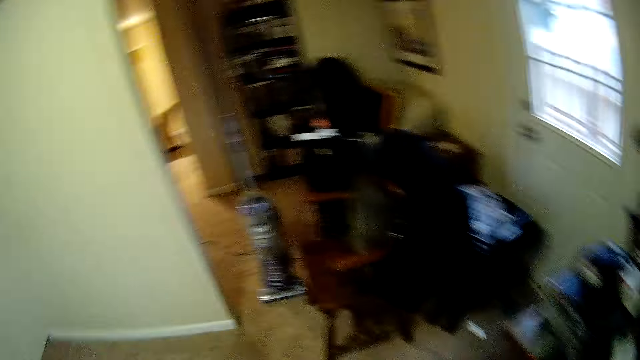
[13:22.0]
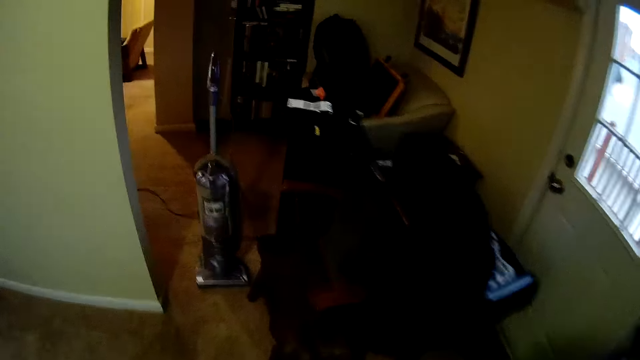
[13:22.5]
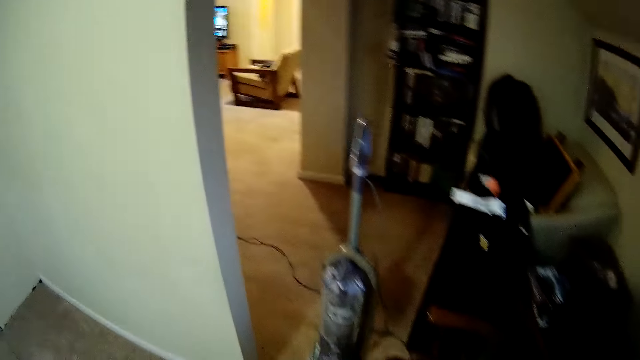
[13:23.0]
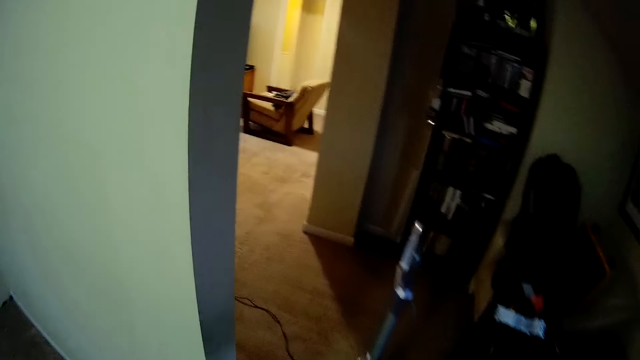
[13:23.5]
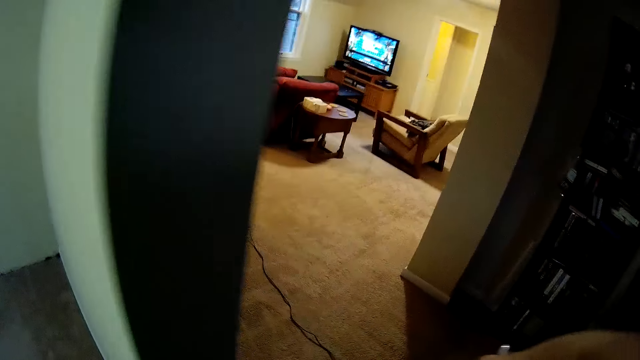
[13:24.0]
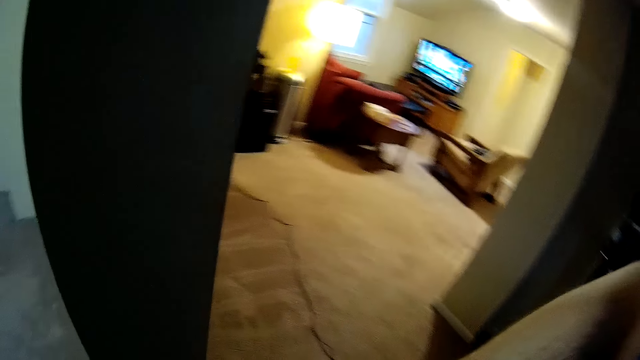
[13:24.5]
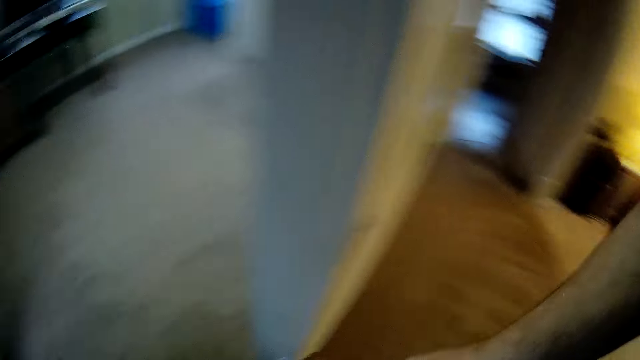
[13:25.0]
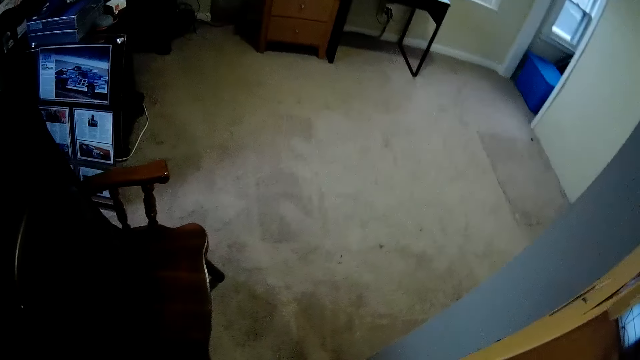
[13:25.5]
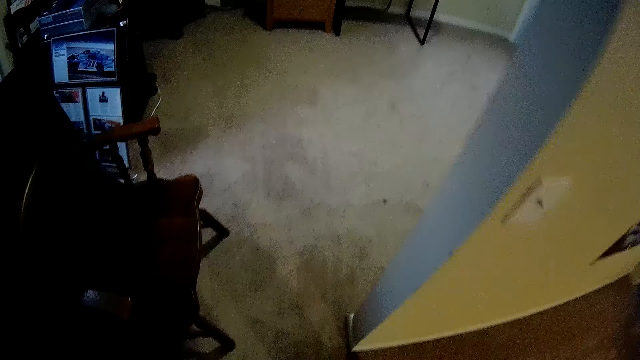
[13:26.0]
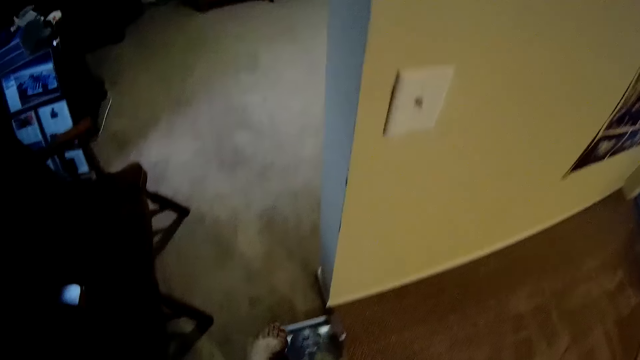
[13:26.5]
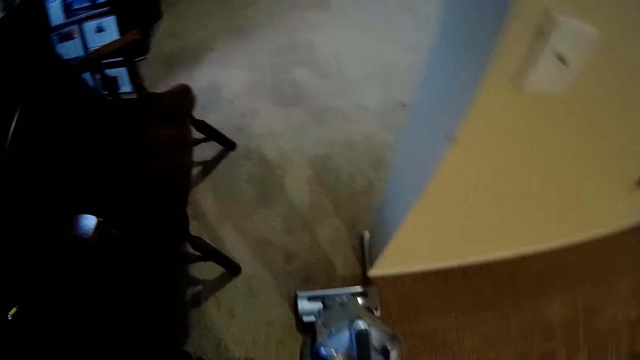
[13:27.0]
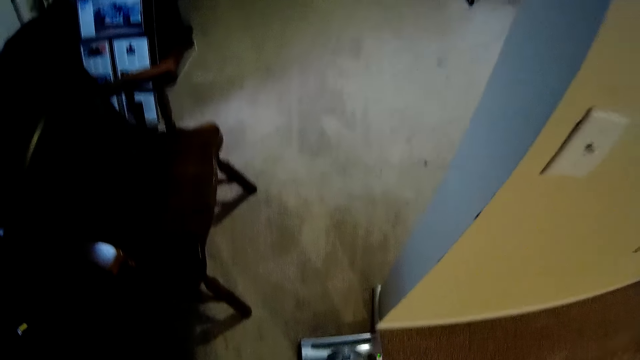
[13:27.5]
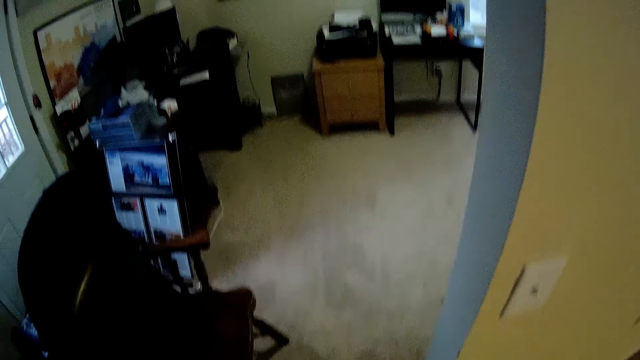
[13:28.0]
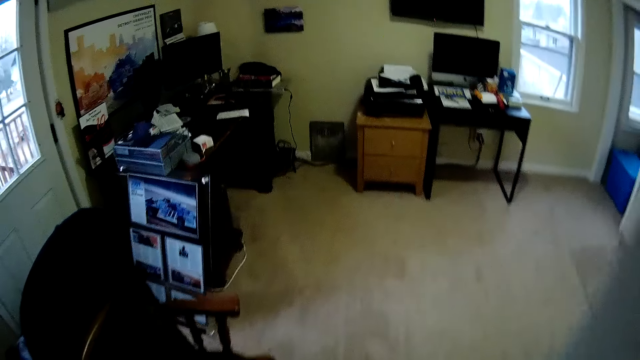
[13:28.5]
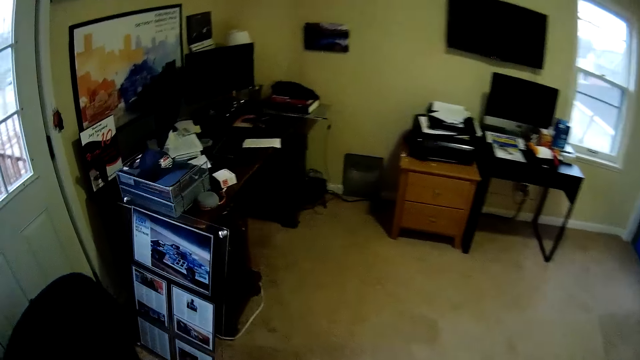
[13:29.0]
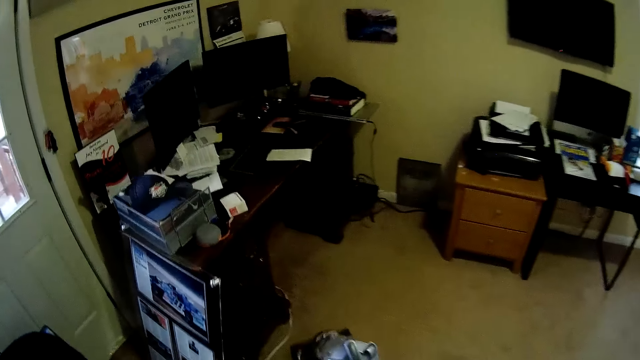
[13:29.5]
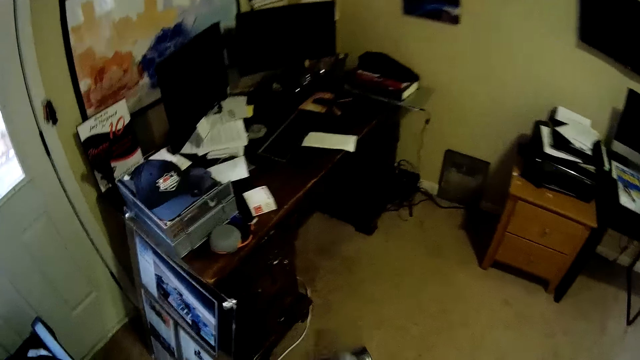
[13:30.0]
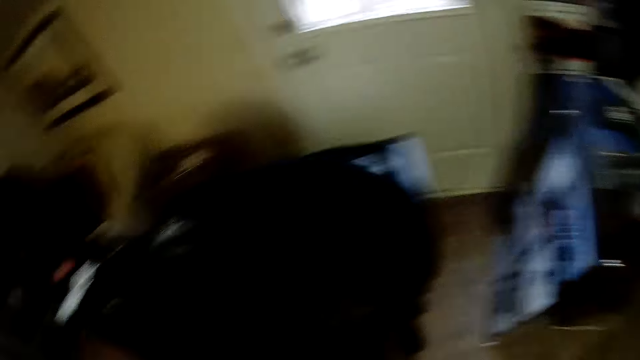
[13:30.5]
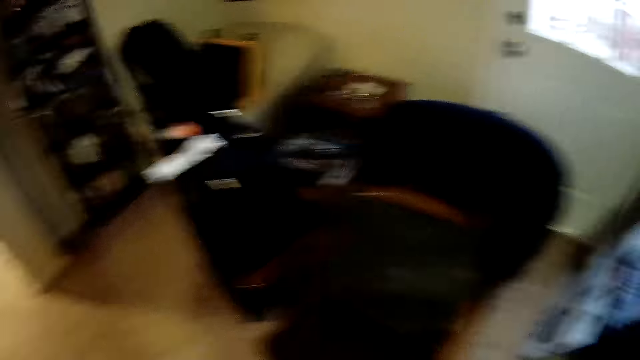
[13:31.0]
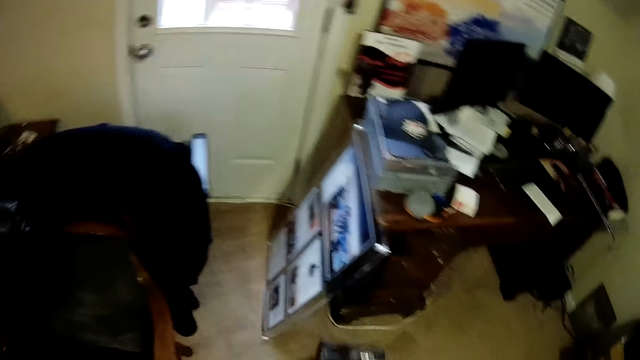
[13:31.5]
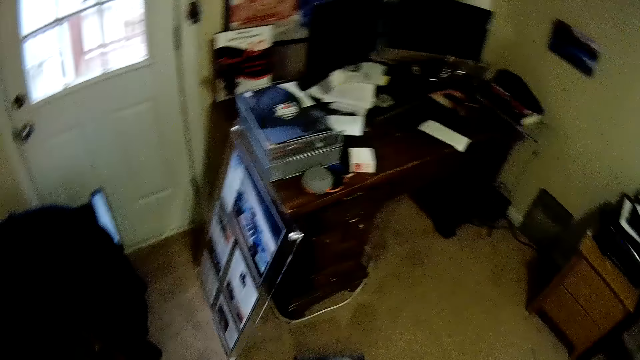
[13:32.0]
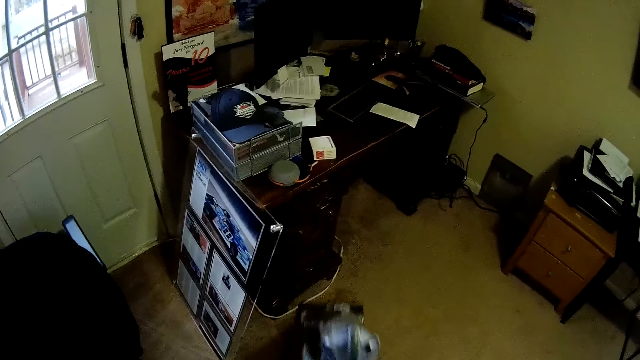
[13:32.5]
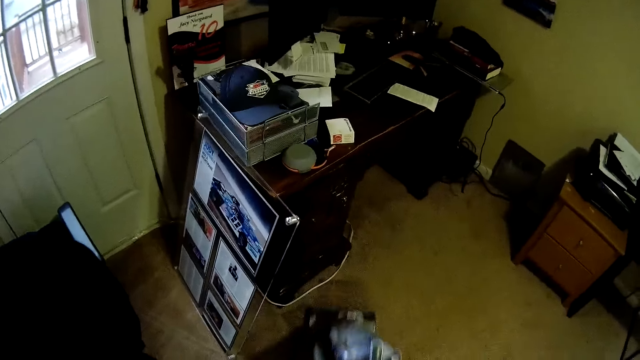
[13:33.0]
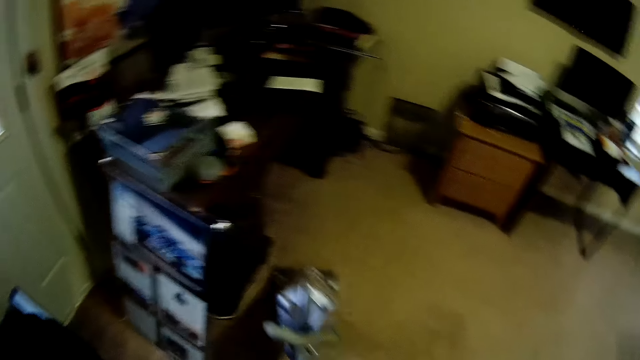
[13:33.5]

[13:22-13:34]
The camera wearer moves around the house. They start the carpet washing machine. They wash the carpet with the washing machine.

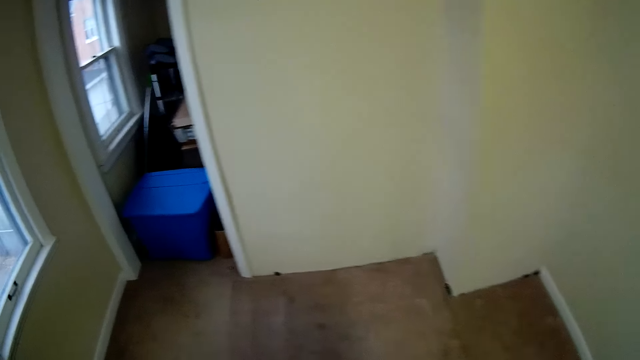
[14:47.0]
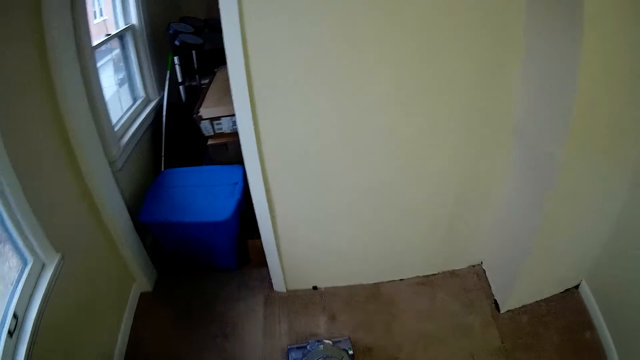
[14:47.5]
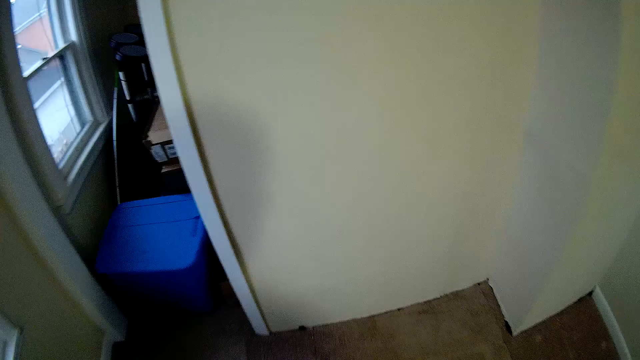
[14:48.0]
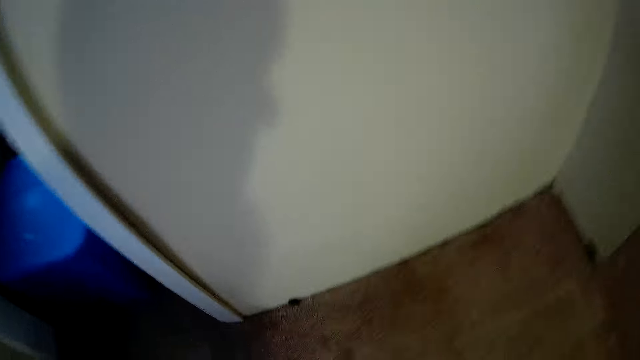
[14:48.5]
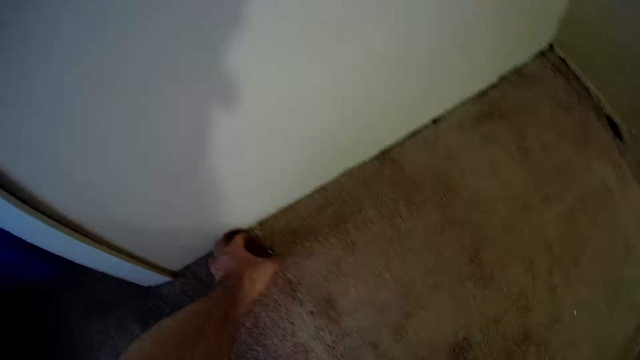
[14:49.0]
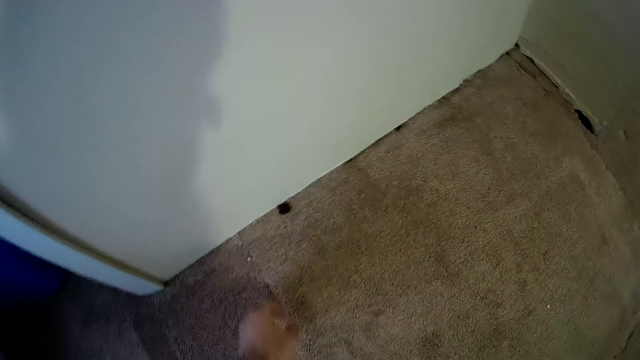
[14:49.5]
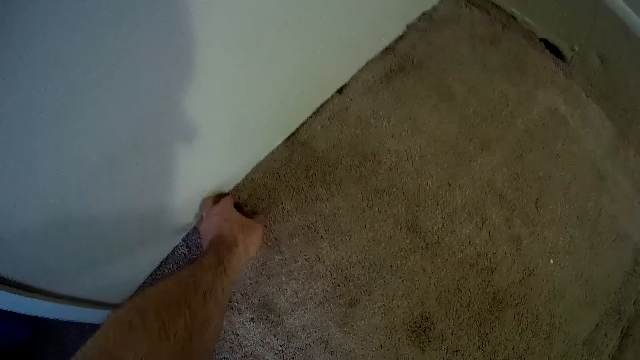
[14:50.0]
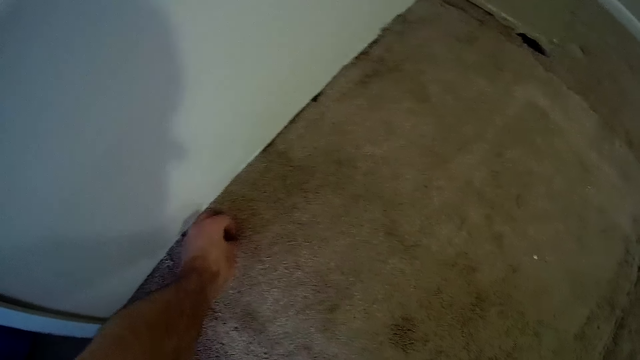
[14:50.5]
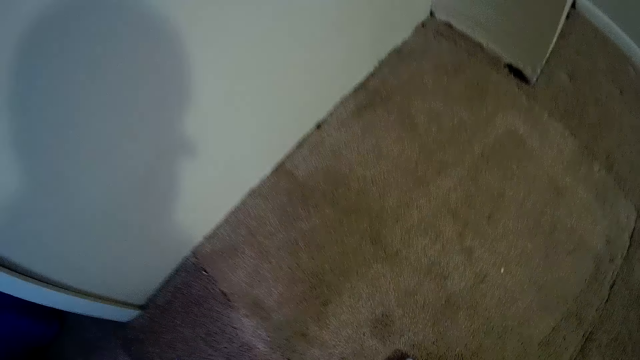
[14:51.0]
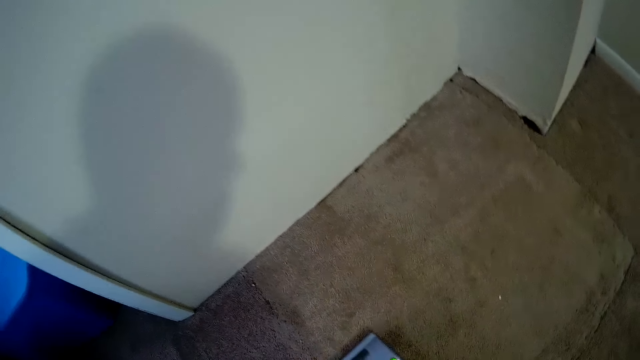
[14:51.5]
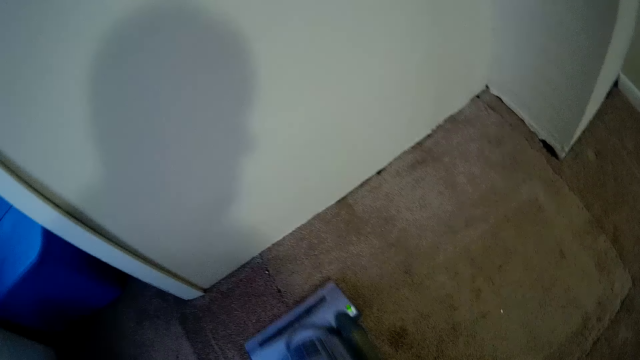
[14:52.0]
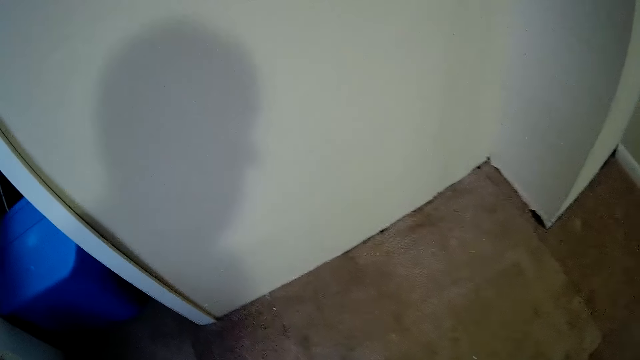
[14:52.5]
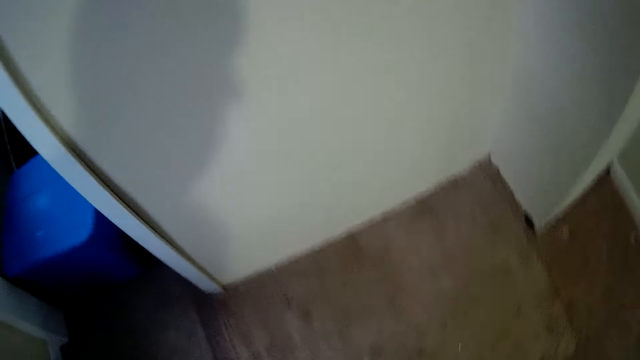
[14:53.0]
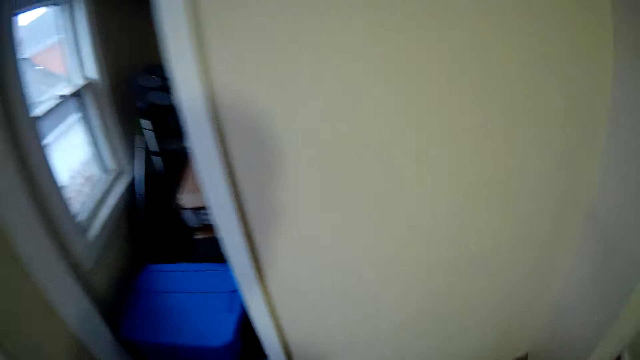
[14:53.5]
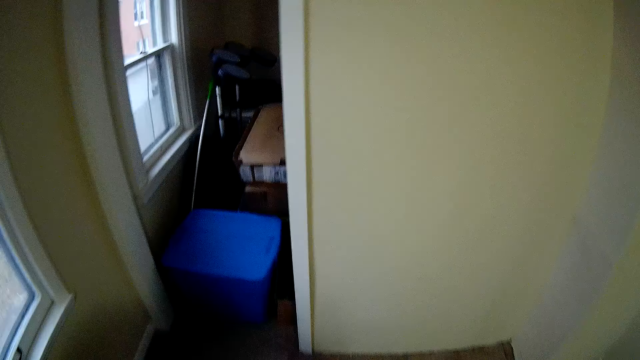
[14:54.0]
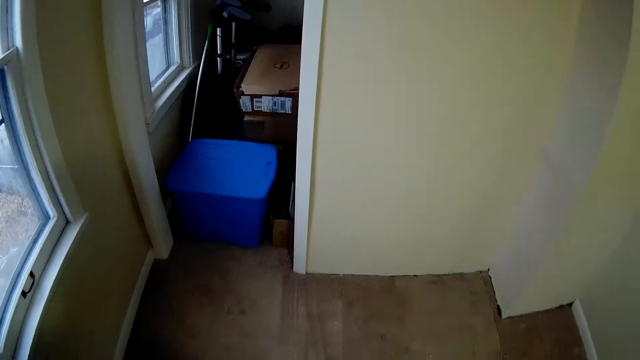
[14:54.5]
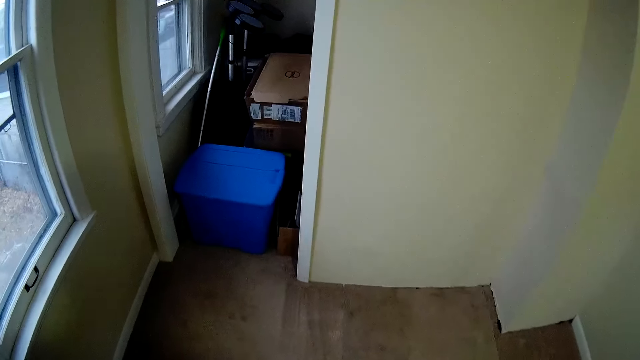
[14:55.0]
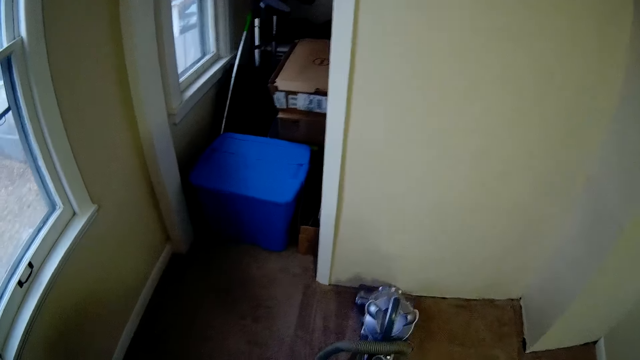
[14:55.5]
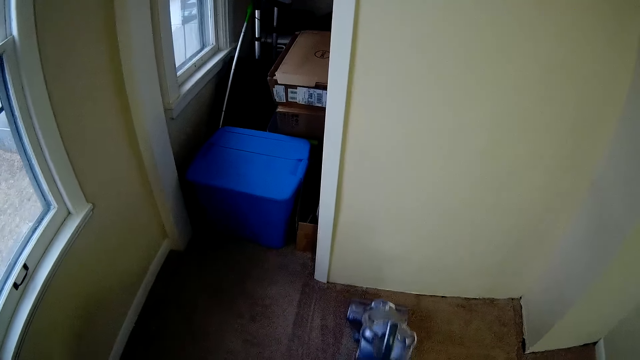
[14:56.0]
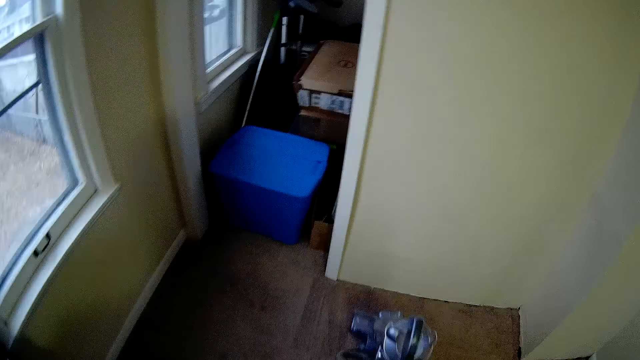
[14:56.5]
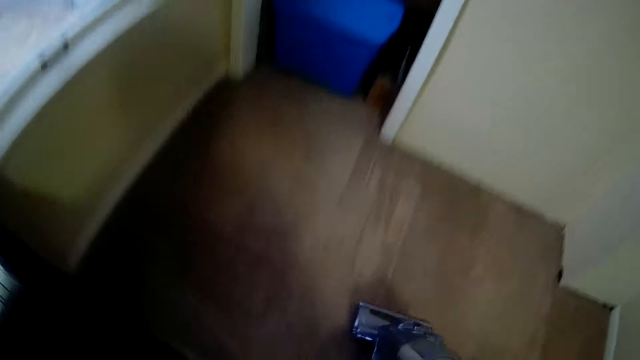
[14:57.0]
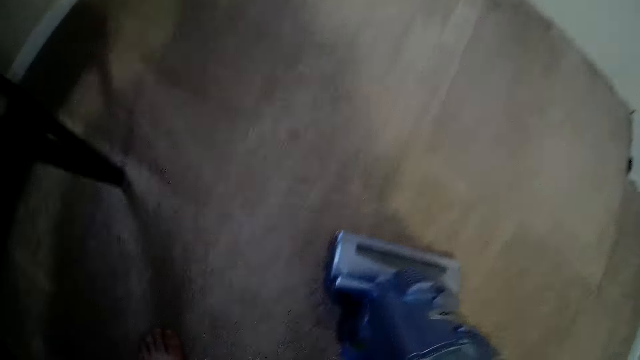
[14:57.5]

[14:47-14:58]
The camera wearer picks up dirt on the carpet. They move something. They drop something. They clean and wipe dust on the carpet using a vacuum cleaner.
